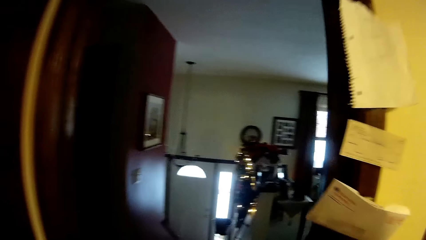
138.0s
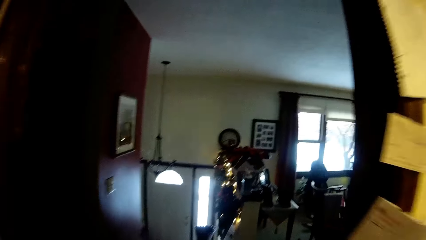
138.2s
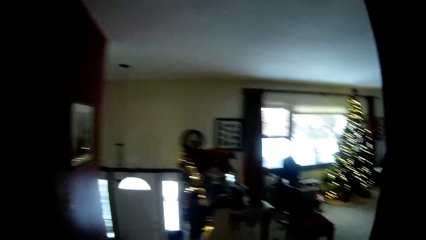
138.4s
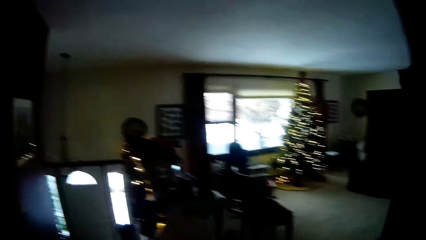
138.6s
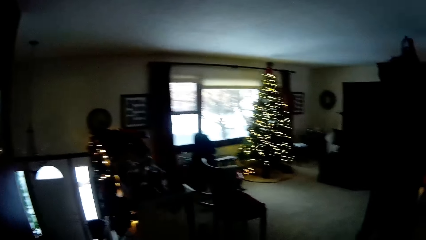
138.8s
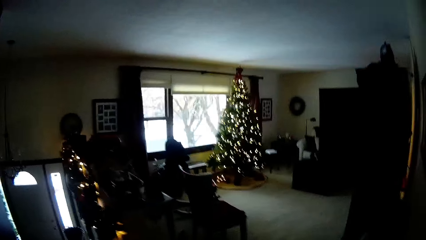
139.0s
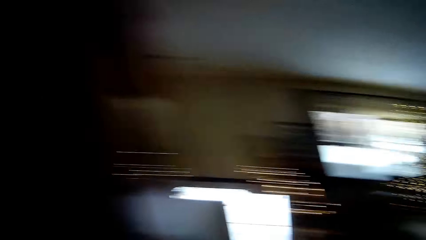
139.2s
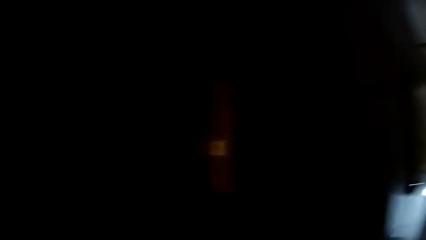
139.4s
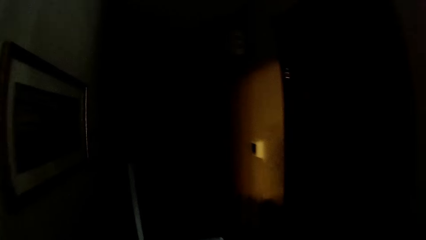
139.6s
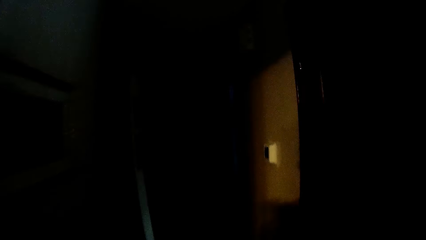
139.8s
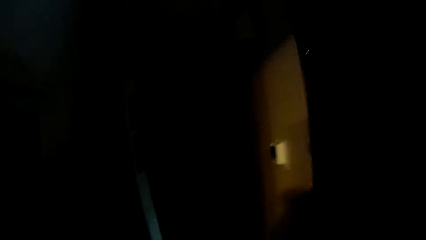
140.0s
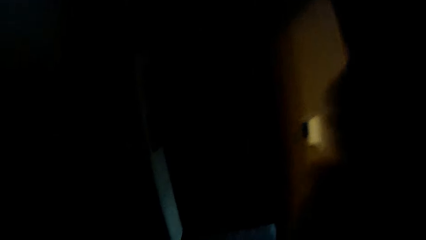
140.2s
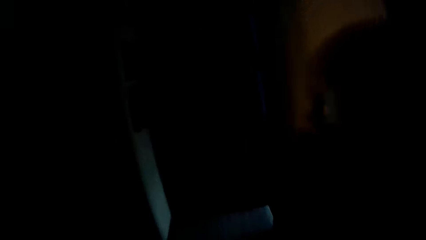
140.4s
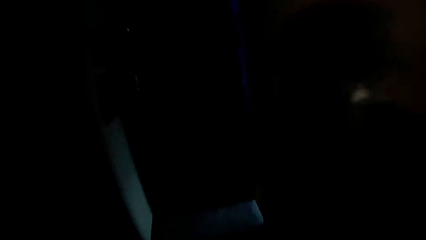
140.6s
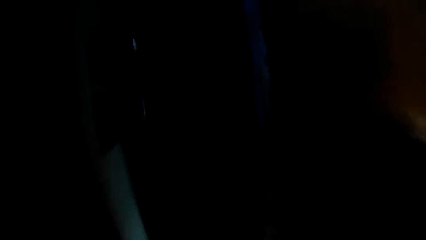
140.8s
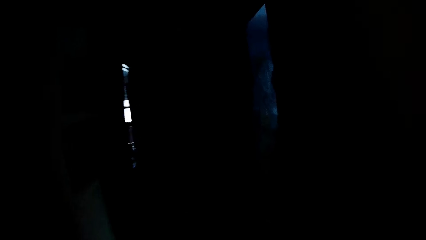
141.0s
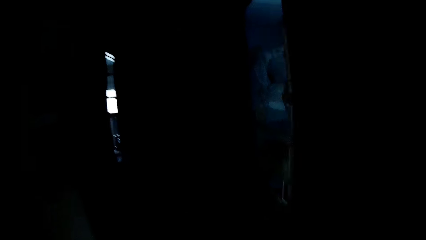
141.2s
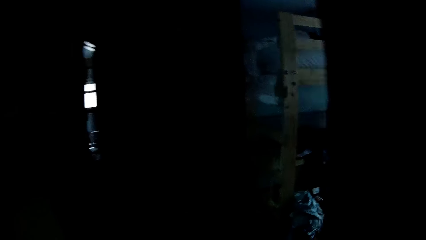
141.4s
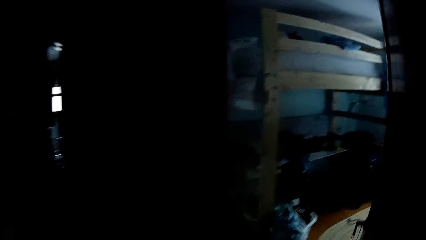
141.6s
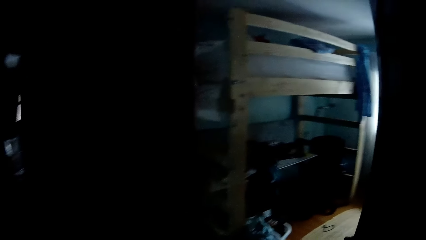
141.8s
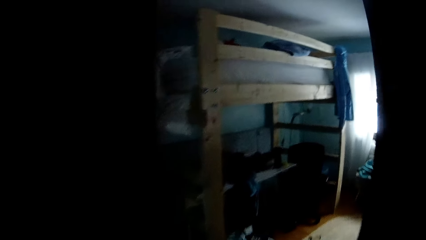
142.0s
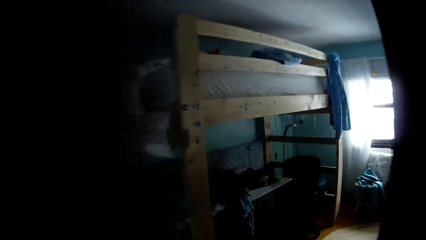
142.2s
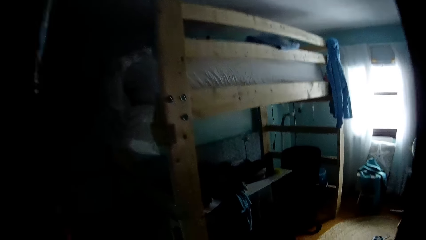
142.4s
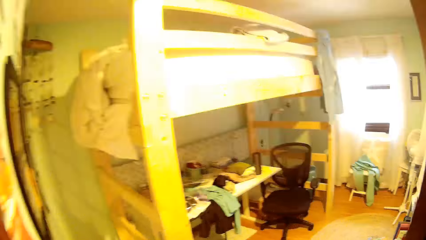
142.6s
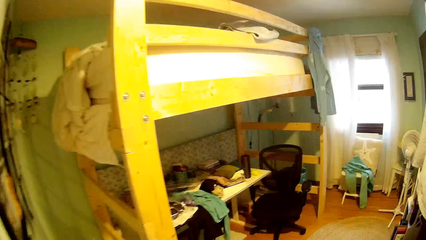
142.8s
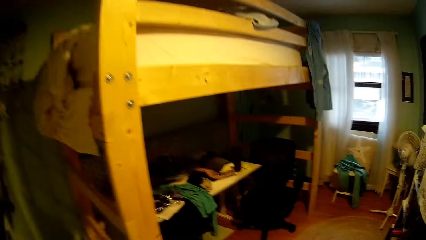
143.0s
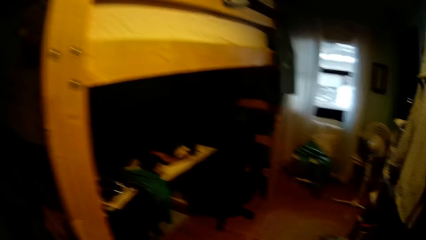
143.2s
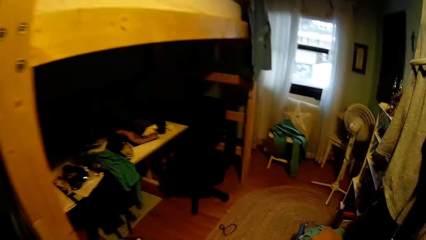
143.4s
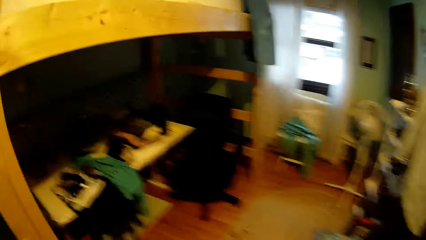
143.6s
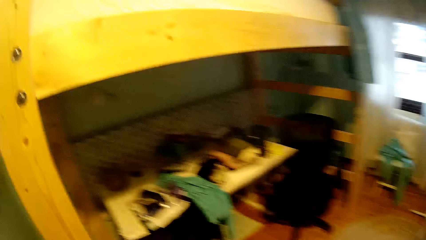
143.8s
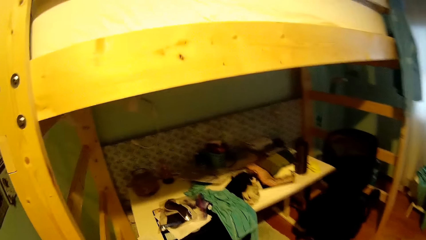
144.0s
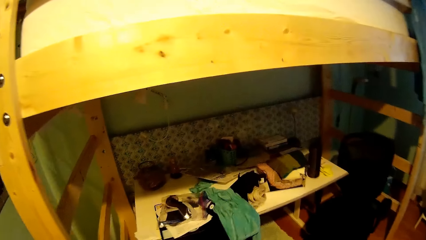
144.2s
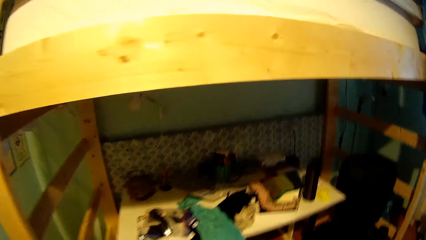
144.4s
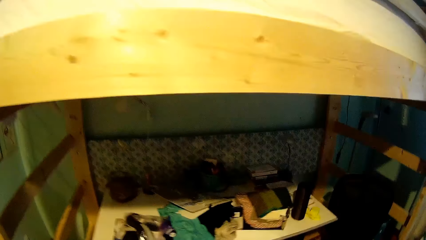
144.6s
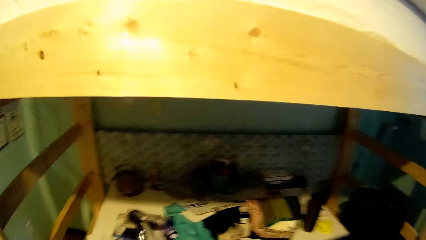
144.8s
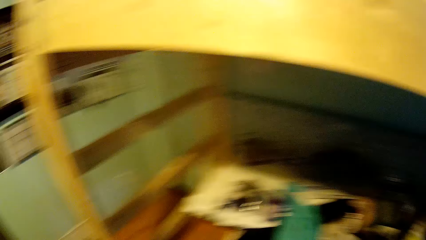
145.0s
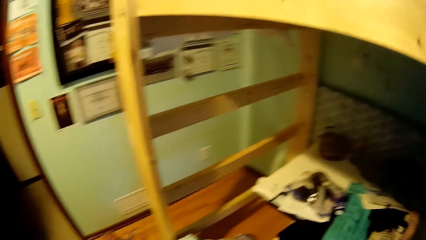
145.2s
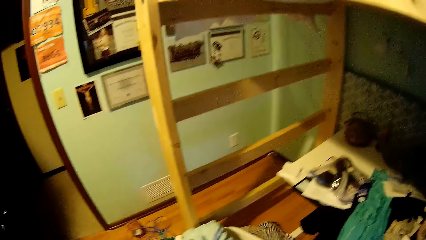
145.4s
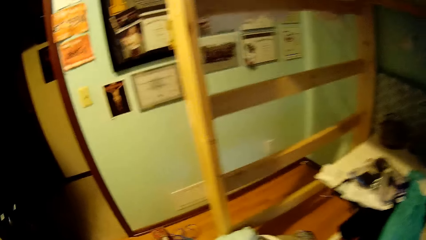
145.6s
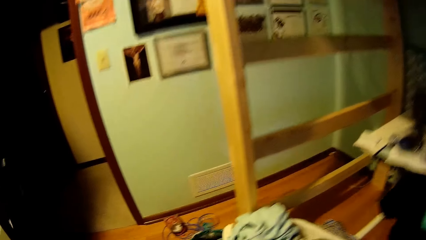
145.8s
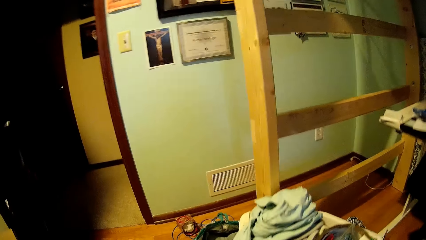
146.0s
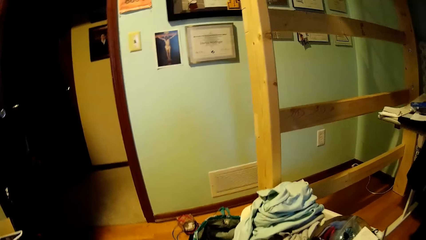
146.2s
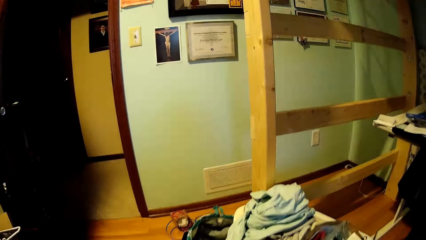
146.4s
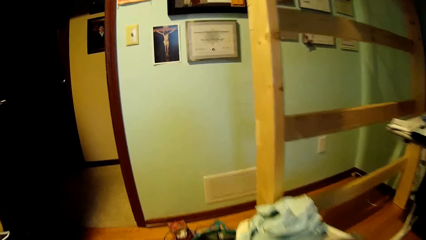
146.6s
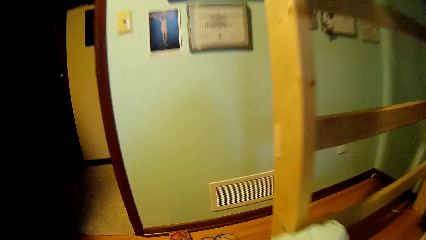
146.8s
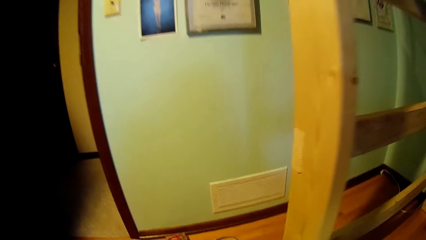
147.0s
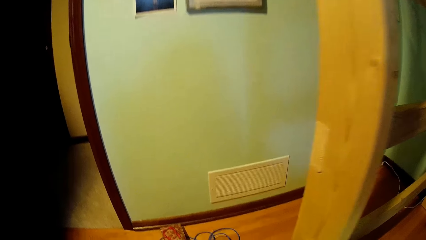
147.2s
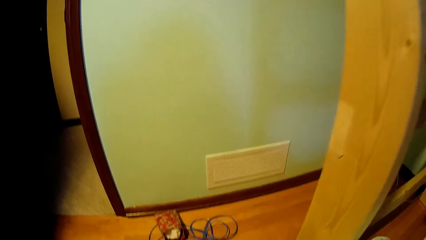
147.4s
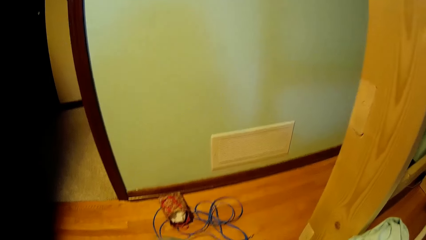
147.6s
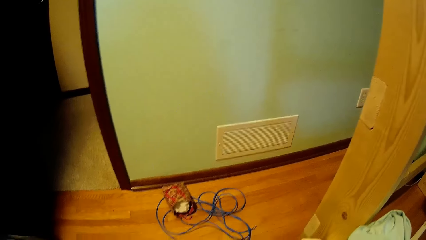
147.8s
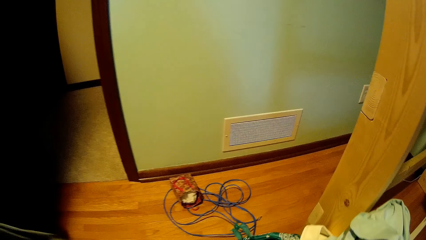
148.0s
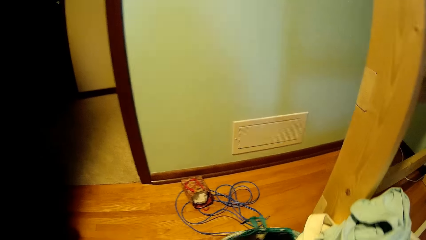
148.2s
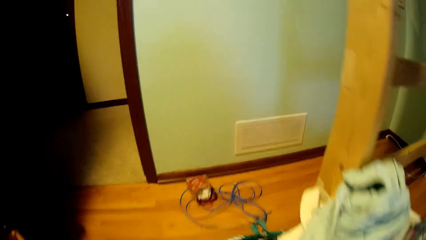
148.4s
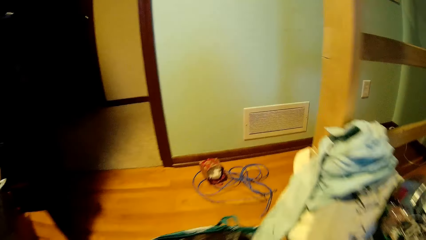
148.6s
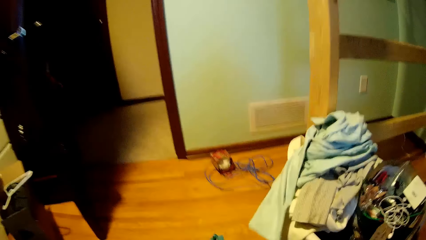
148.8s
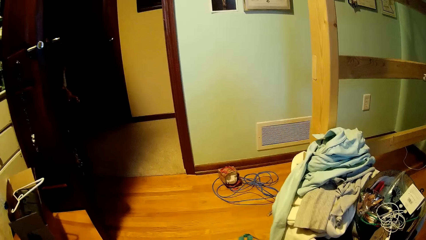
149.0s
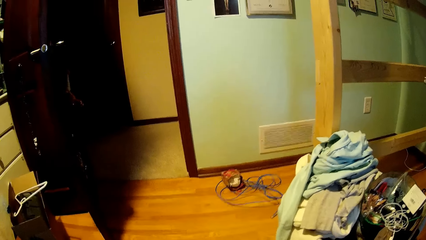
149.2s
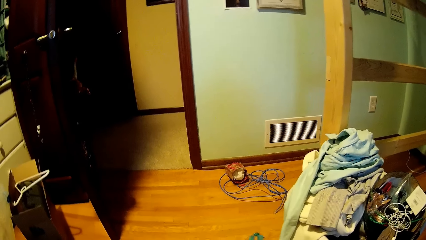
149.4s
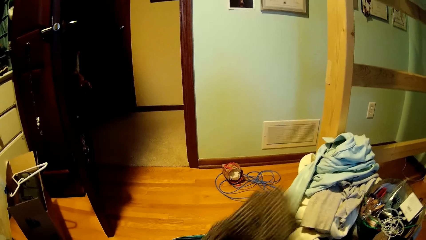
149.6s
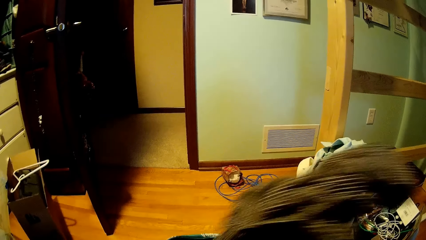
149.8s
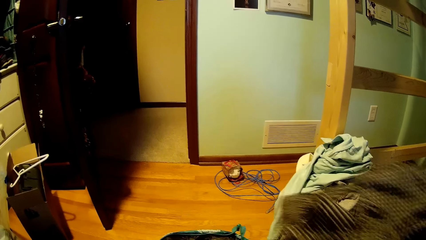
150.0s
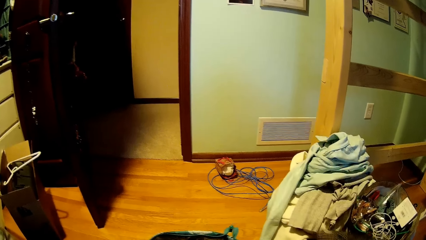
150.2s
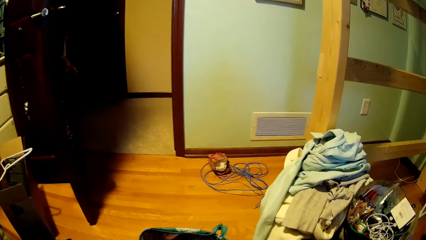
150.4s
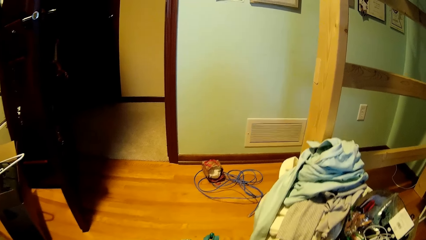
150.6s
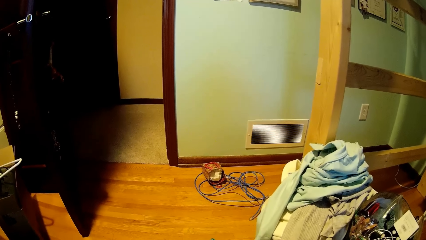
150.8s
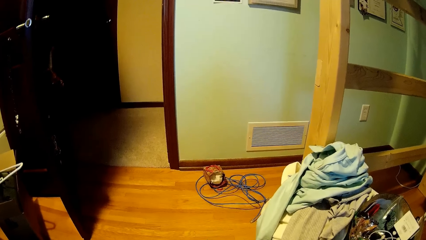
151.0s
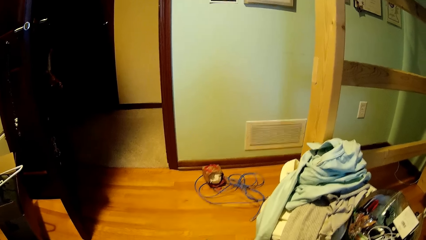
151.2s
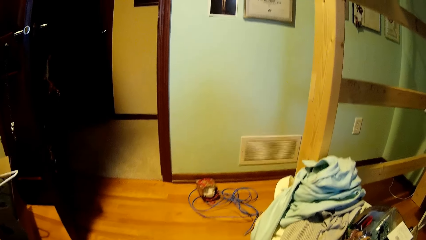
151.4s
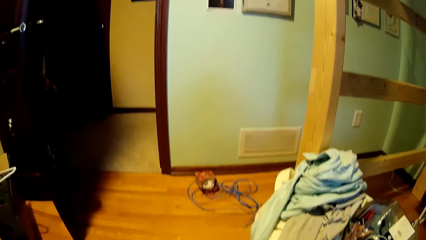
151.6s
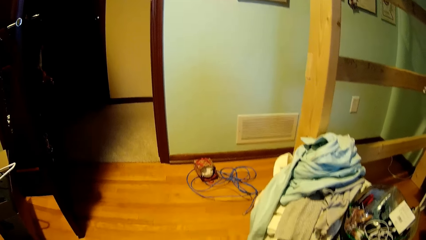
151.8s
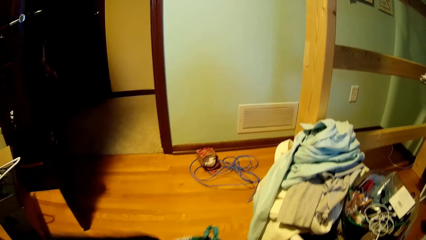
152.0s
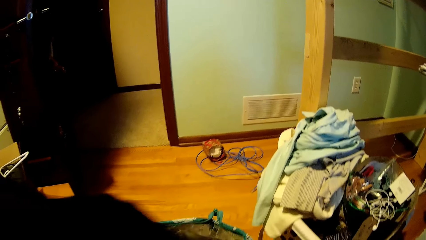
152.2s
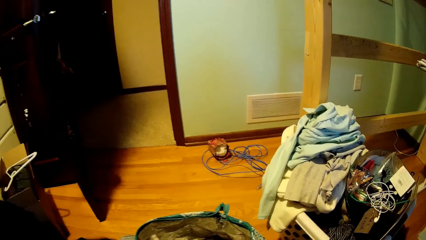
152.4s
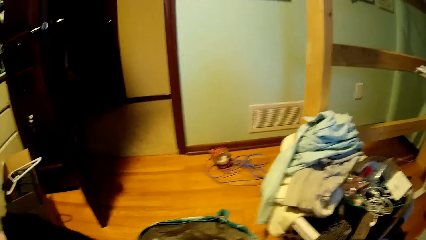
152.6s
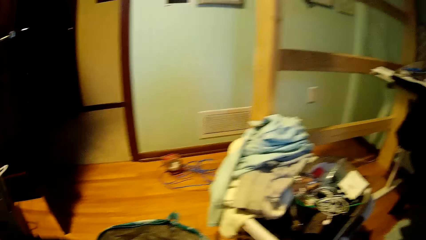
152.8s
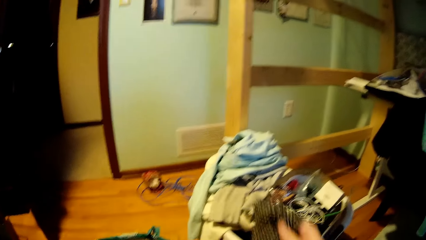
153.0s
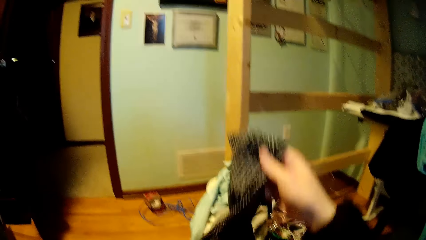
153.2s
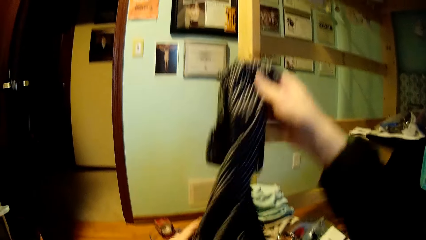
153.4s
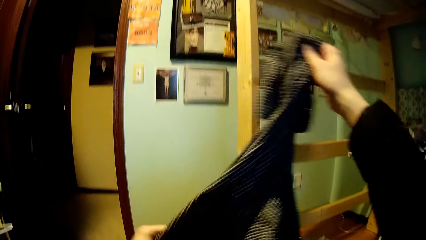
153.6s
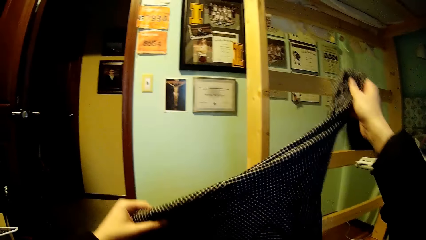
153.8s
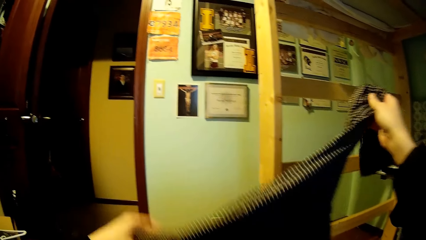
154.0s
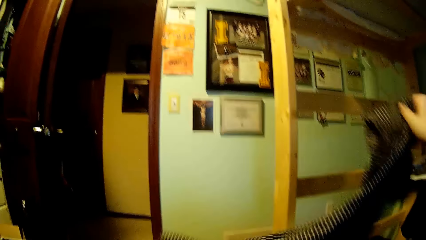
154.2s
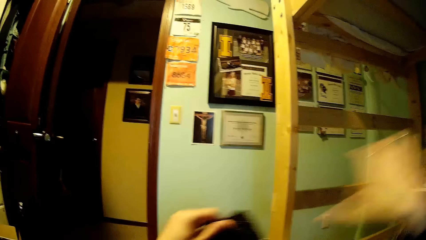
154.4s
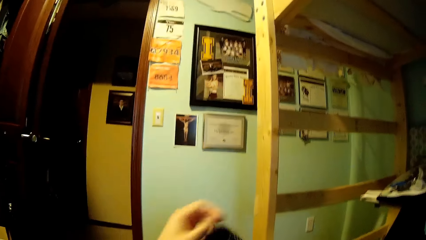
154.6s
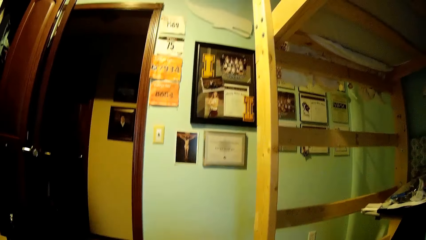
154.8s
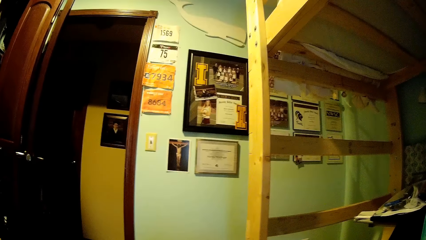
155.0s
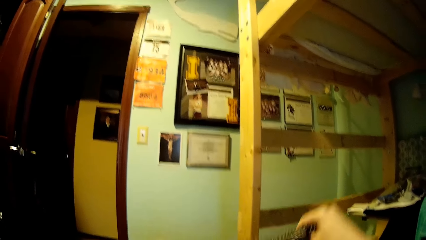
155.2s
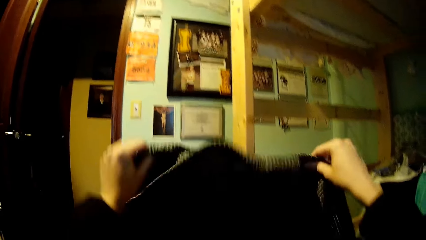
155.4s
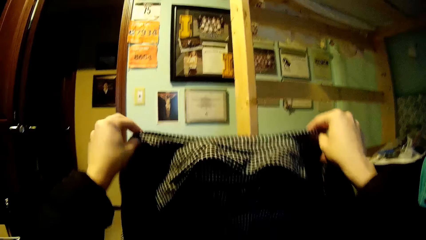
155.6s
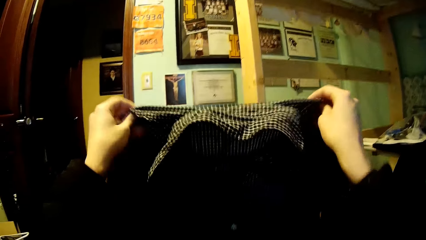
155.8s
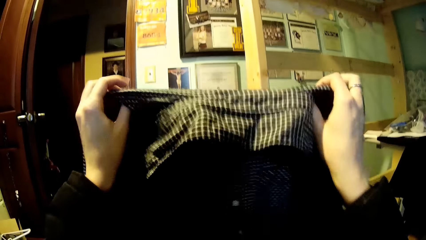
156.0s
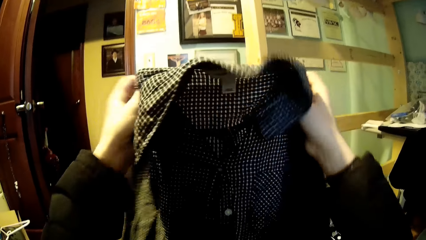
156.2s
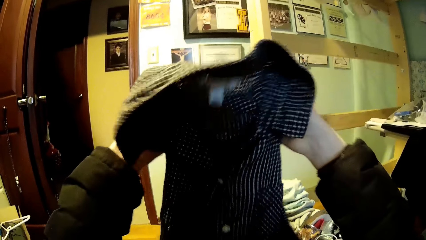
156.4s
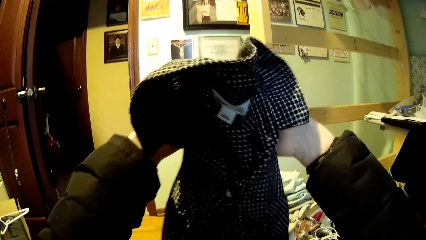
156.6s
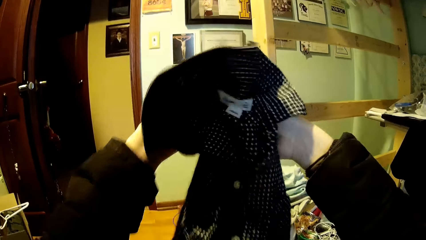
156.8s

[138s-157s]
The camera wearer picks up a basket of cloth. They remove a cloth from a bag. They pick a cloth.
